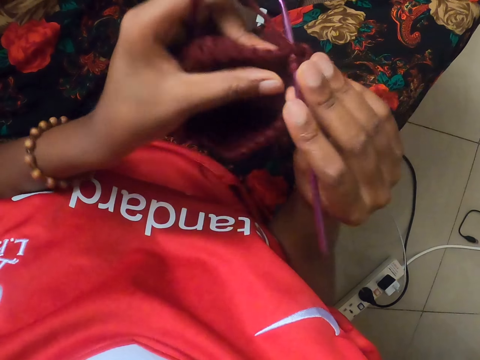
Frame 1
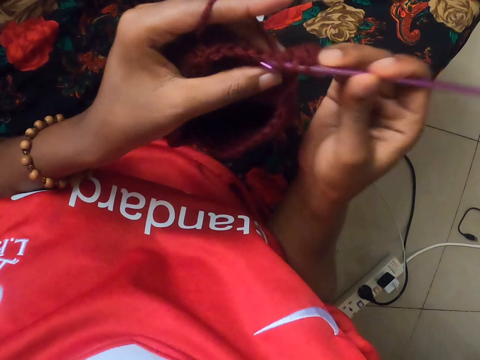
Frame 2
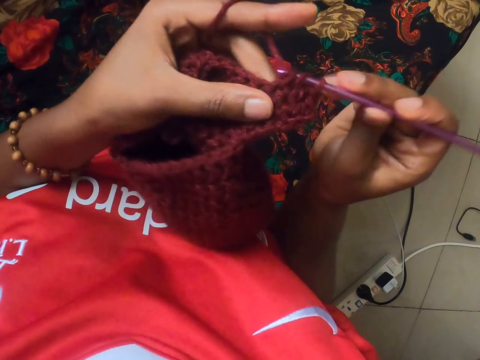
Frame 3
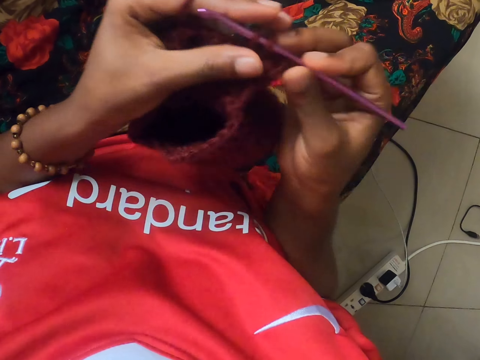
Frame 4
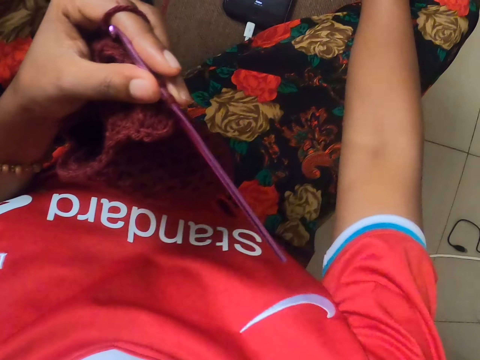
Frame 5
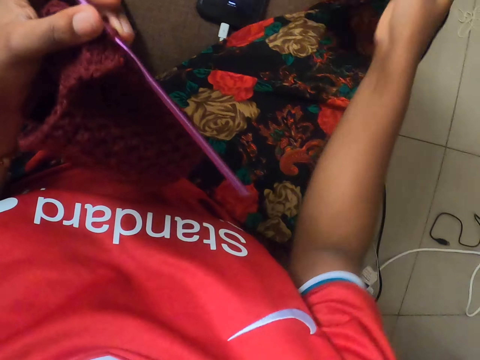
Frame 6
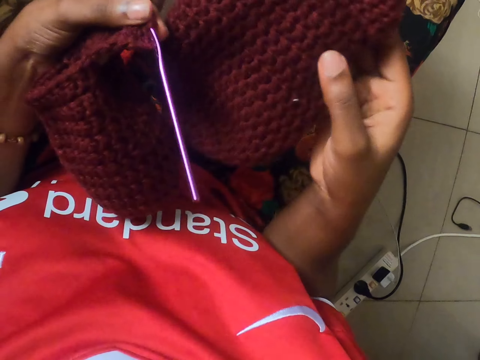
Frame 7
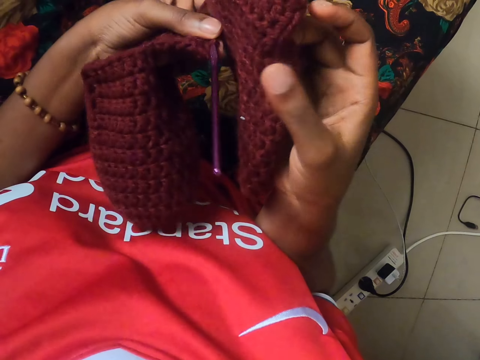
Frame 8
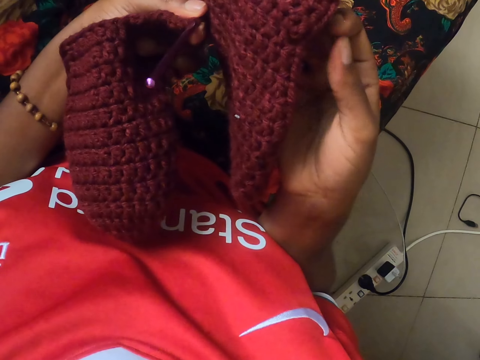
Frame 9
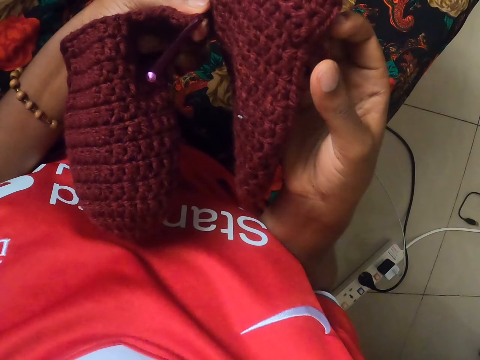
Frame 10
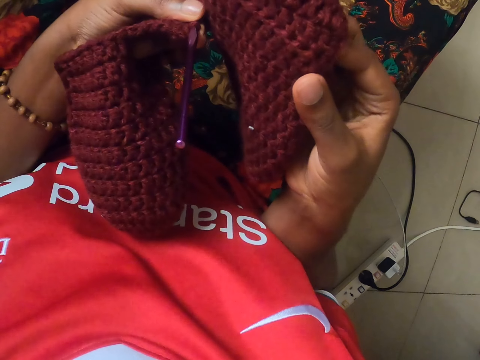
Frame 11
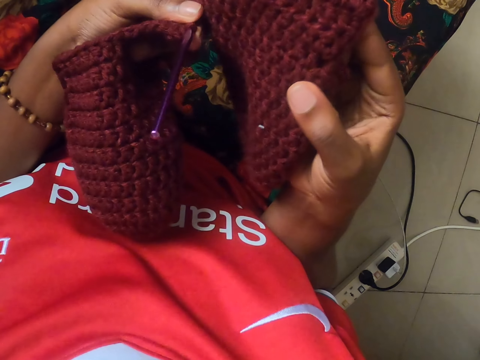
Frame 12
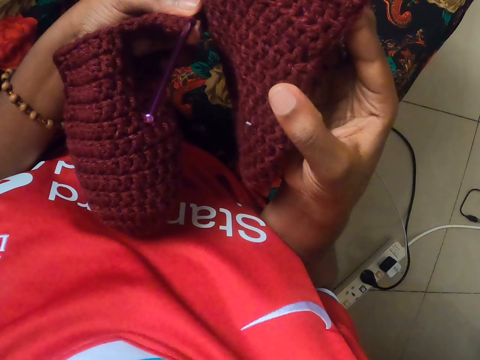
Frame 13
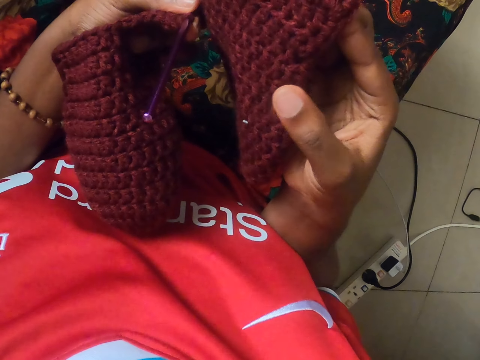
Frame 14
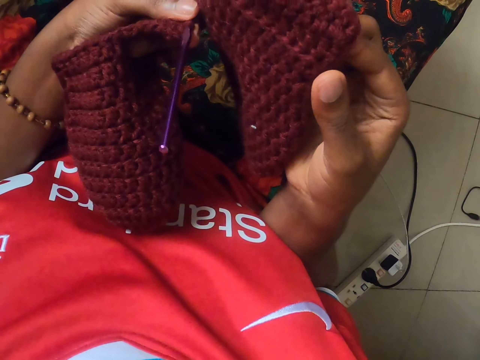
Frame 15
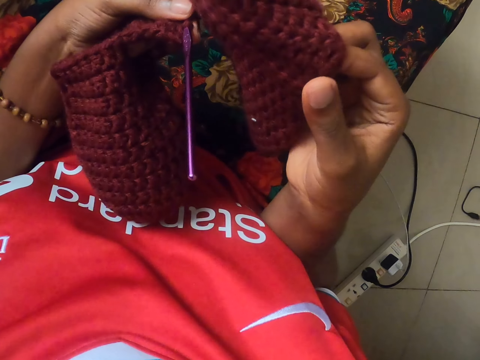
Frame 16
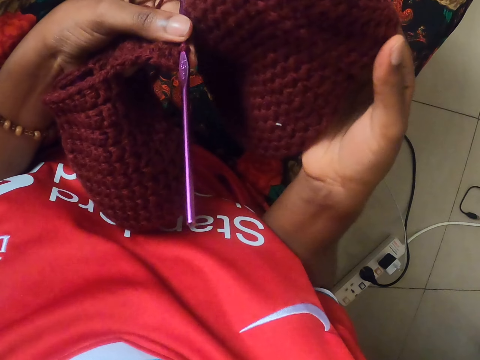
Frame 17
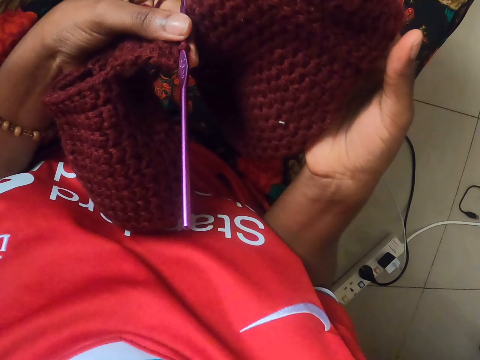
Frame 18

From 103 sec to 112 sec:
The camera wearer holds the crochet hook and the crochet pattern with her left hand. She picks a crocheted material or garment from the floor with her right hand. She looks at the garment.

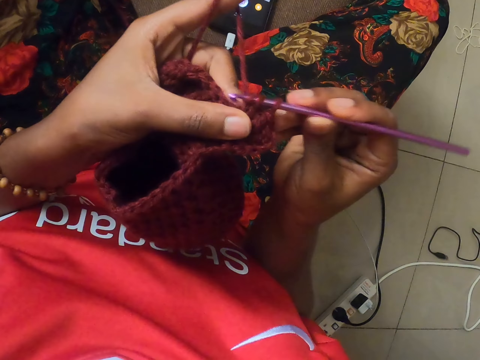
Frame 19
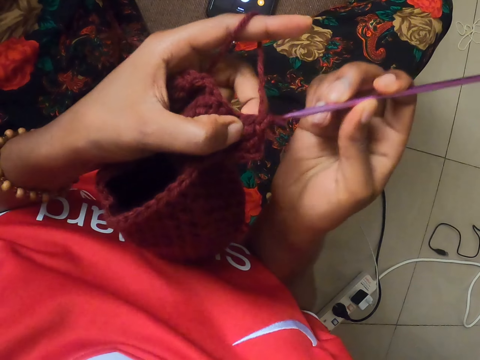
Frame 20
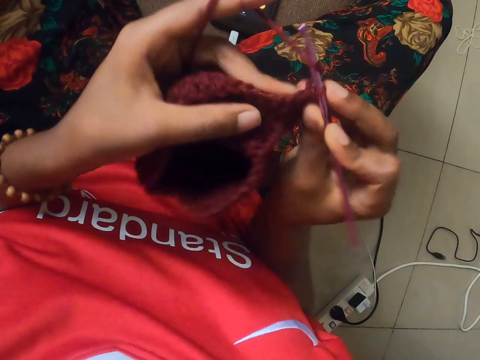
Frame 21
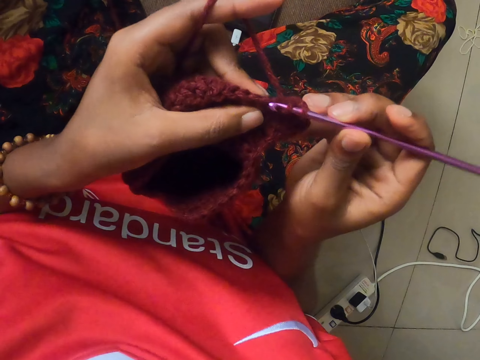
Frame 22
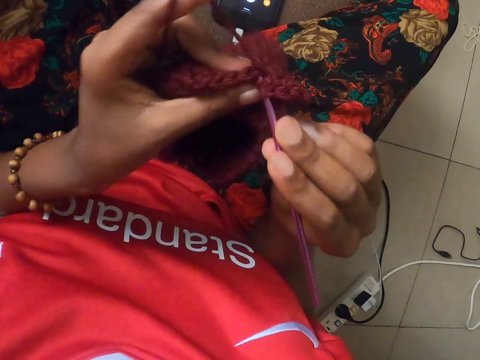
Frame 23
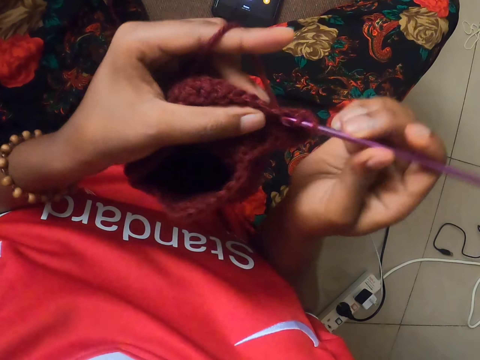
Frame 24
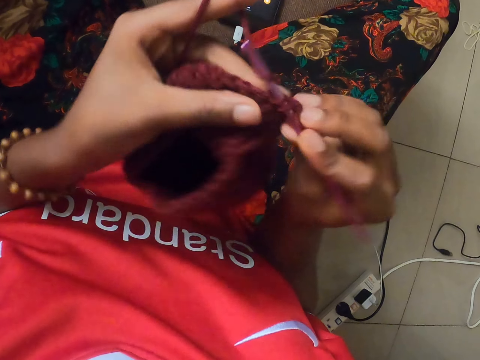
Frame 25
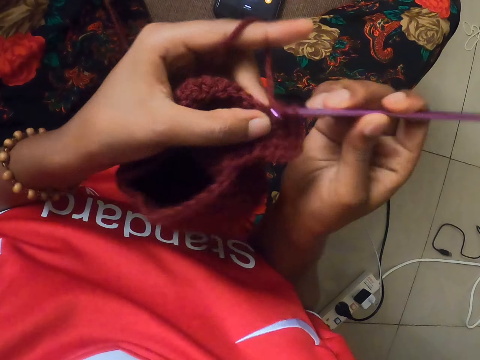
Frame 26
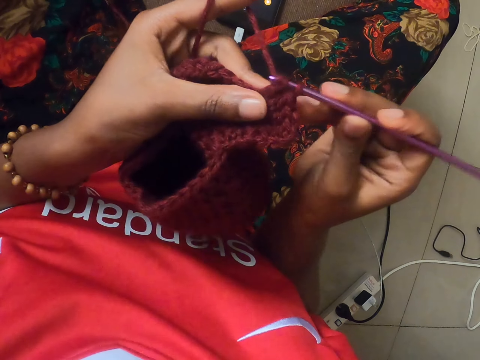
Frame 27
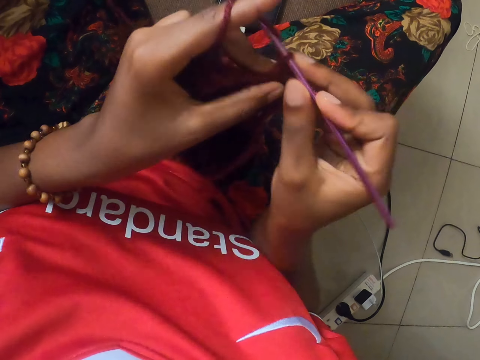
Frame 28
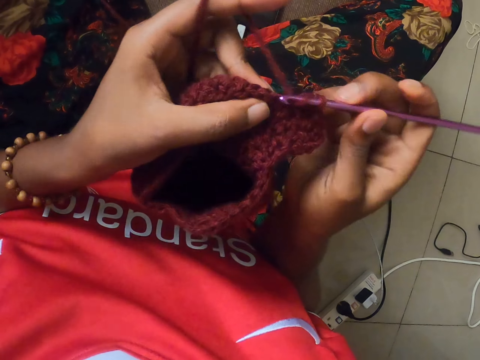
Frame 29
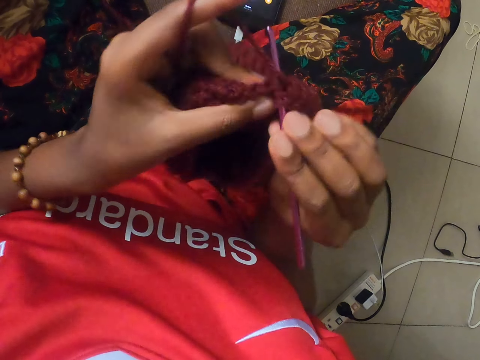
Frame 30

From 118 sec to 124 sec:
The camera wearer sews the garment.

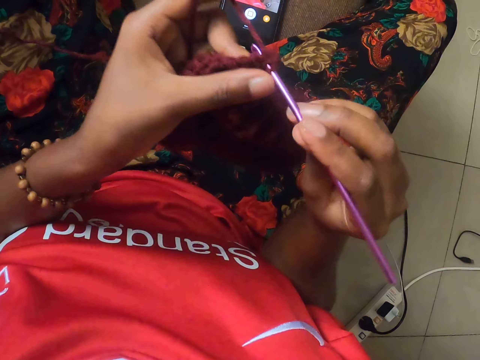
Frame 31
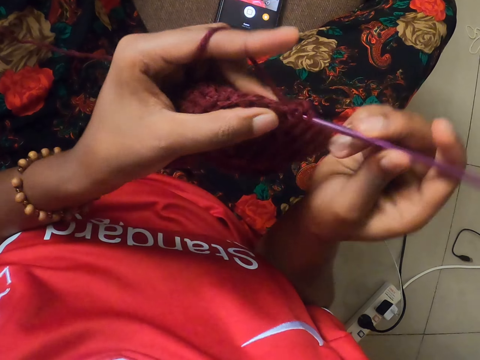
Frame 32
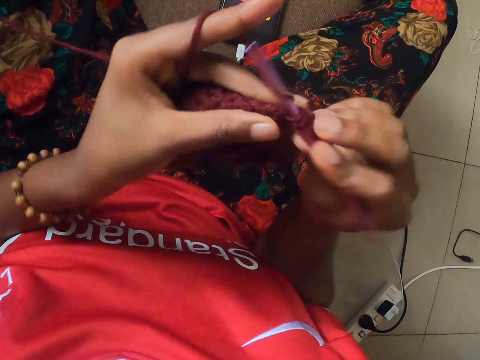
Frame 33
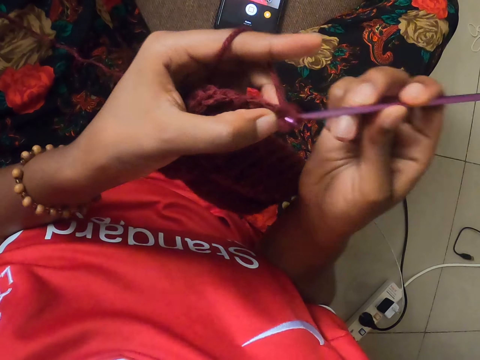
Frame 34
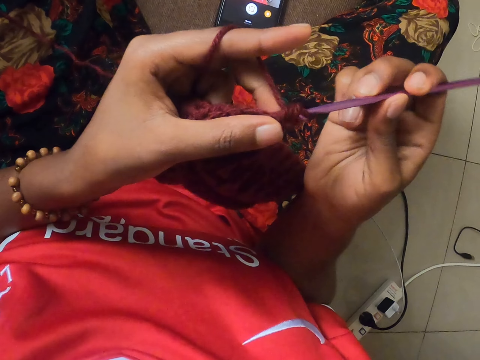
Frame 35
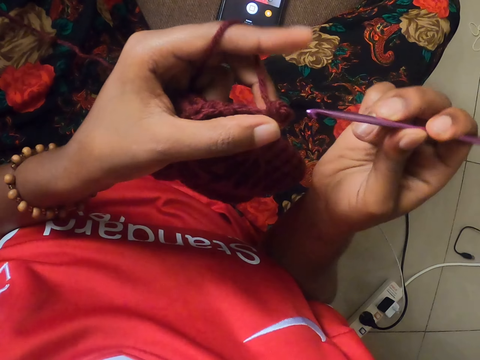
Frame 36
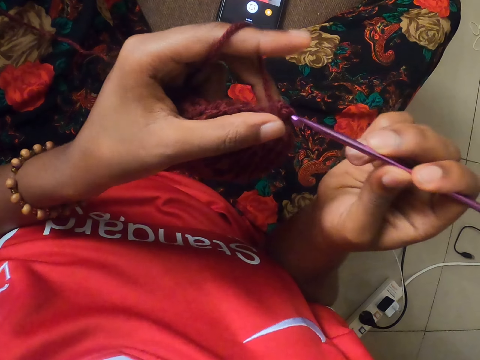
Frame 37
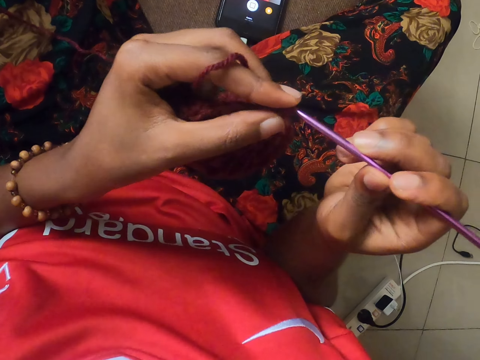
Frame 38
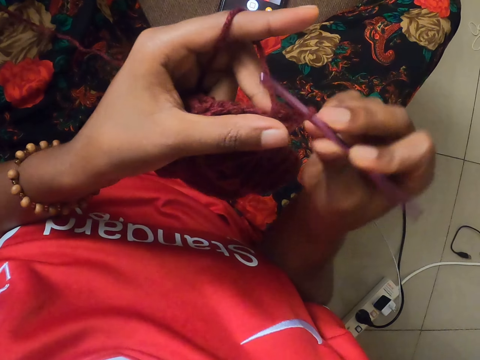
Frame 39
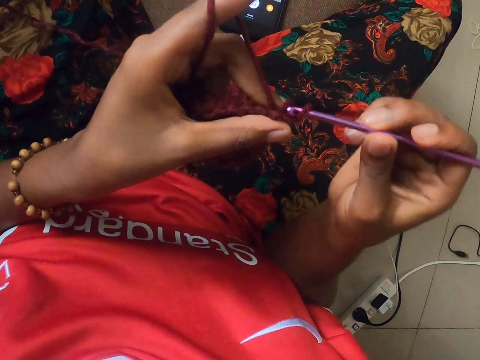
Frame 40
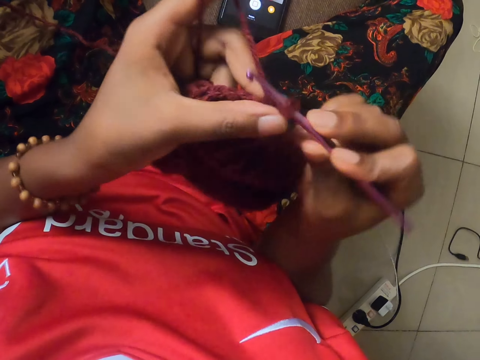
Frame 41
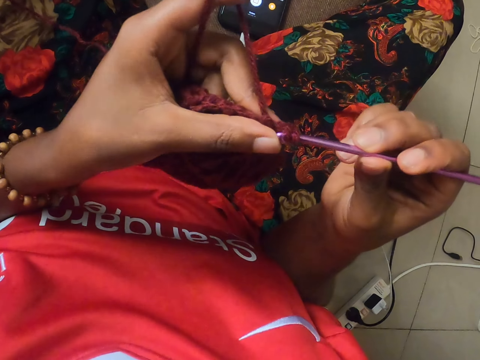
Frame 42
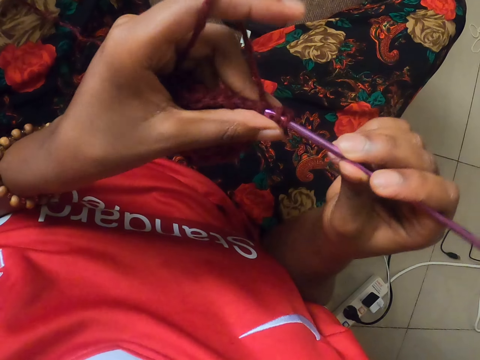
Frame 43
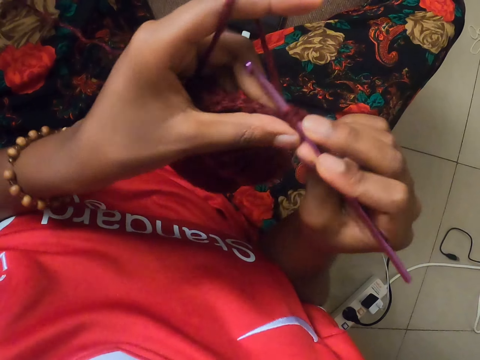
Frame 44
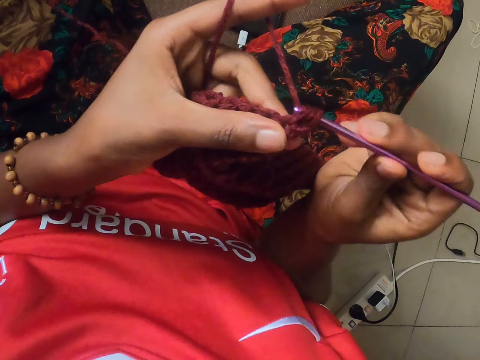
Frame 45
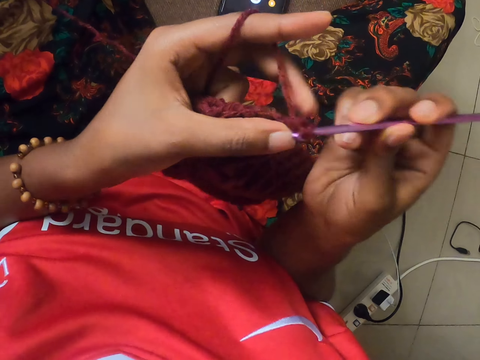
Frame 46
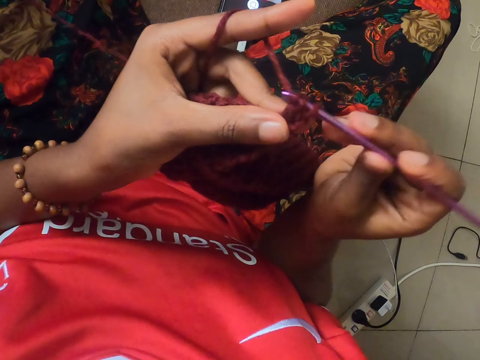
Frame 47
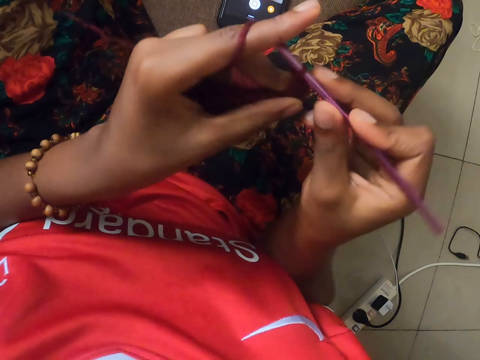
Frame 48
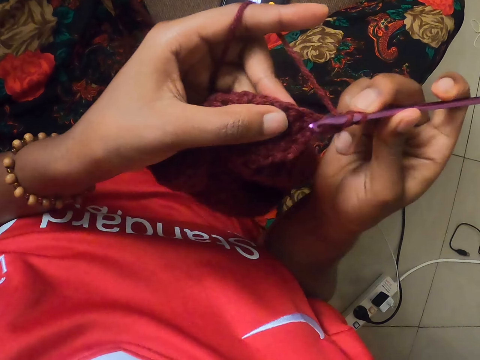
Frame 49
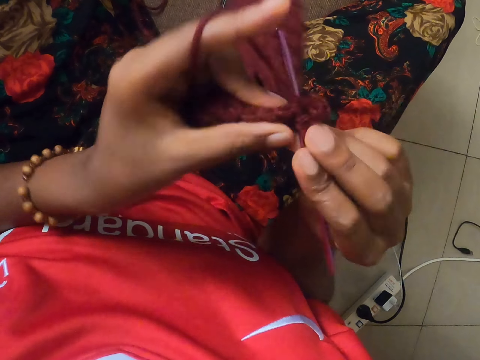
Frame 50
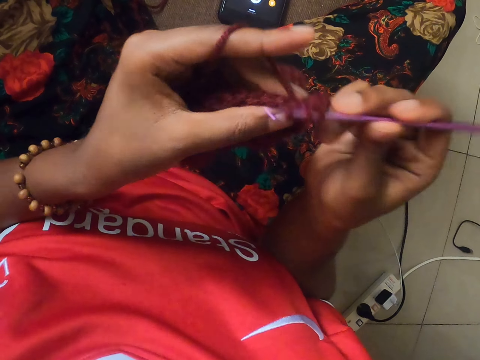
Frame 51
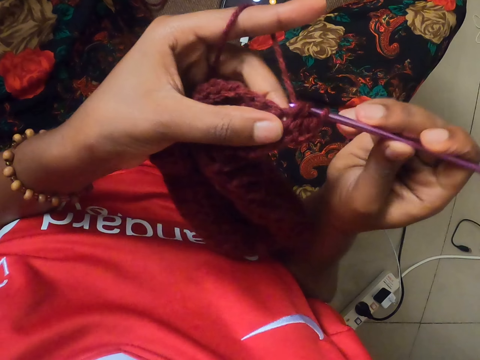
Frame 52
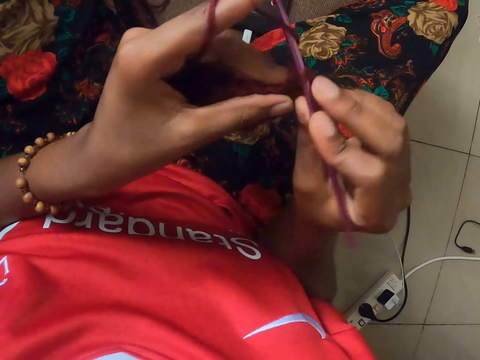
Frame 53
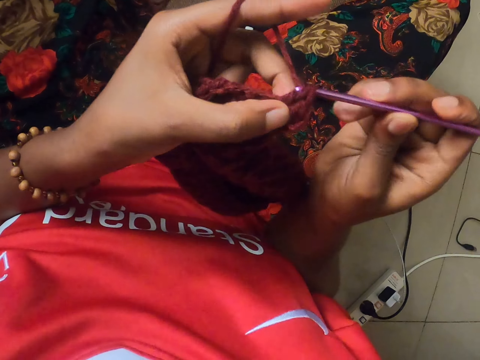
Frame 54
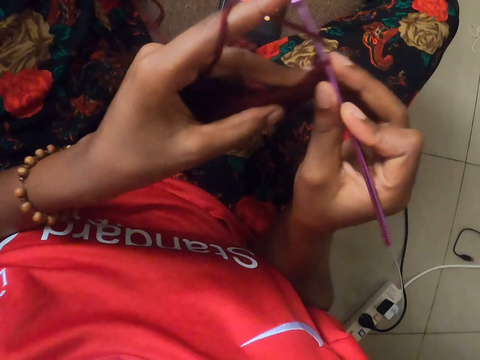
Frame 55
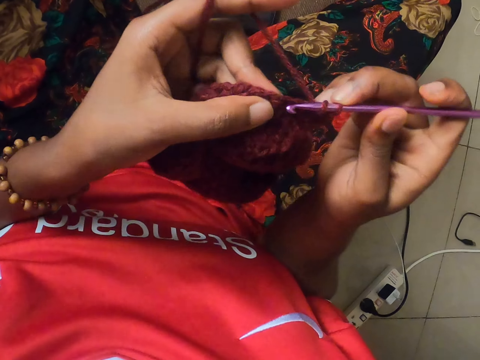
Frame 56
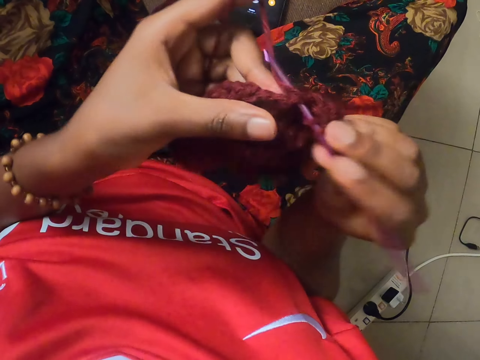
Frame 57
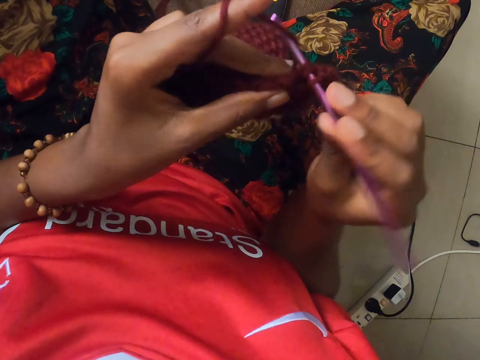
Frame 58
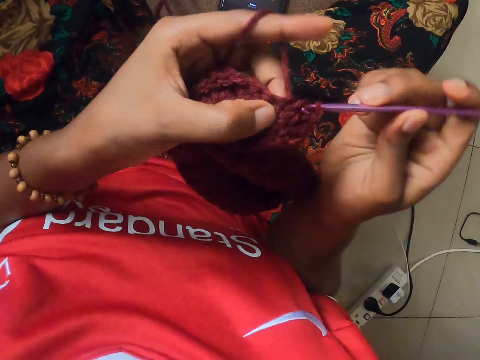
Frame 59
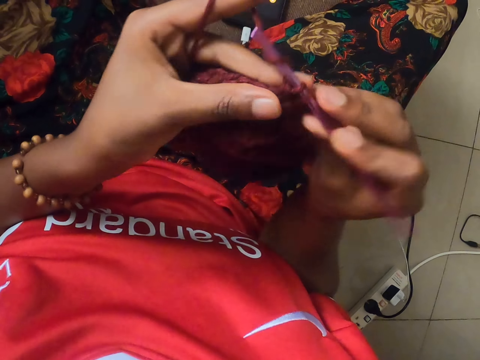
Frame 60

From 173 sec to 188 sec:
The camera wearer pulls out the crochet hook from the crocheted pattern with her right hand. She puts the crochet hook into the crocheted pattern with her right hand. She crochets the strand of wool into the crocheted pattern with the crochet hook in her right hand.
